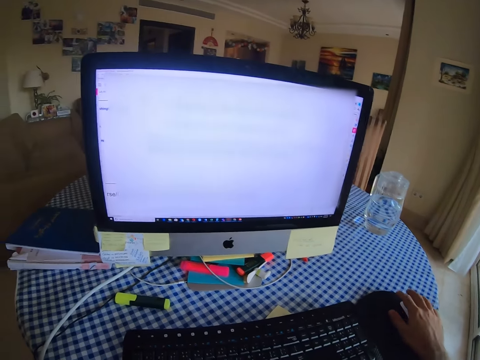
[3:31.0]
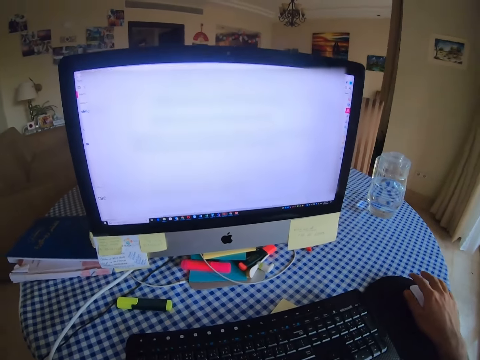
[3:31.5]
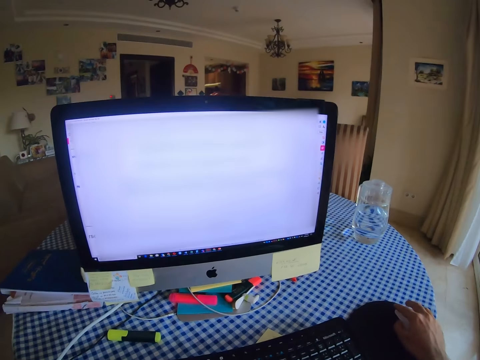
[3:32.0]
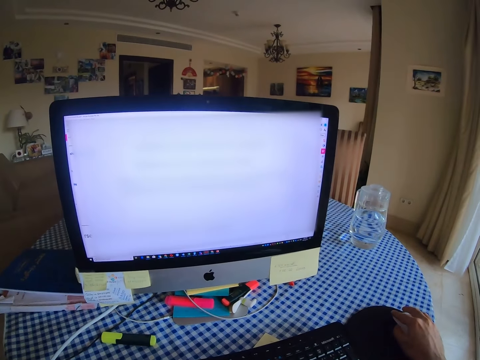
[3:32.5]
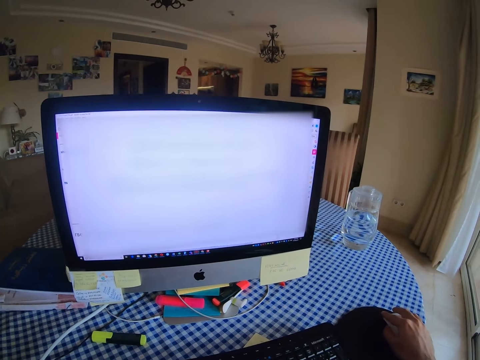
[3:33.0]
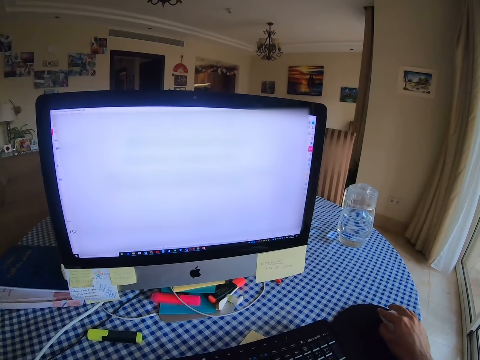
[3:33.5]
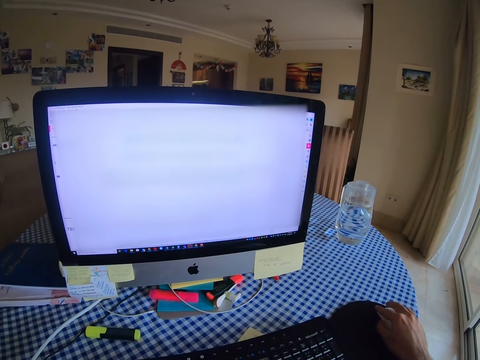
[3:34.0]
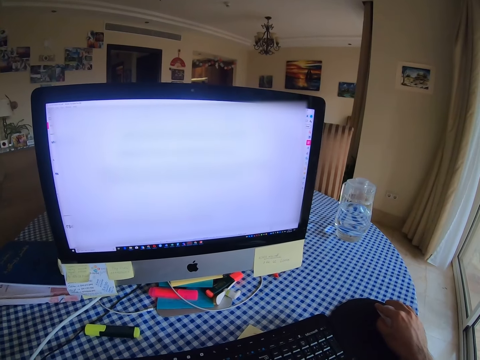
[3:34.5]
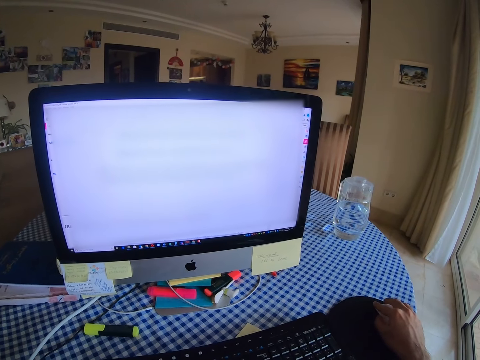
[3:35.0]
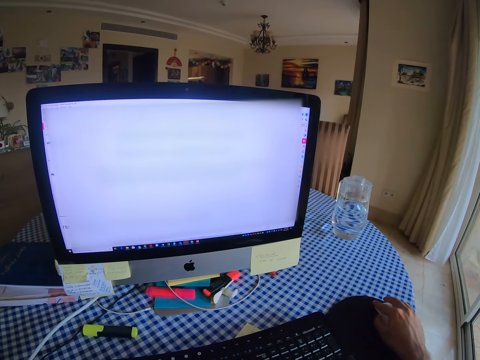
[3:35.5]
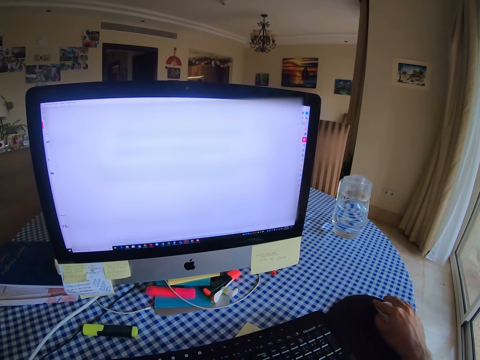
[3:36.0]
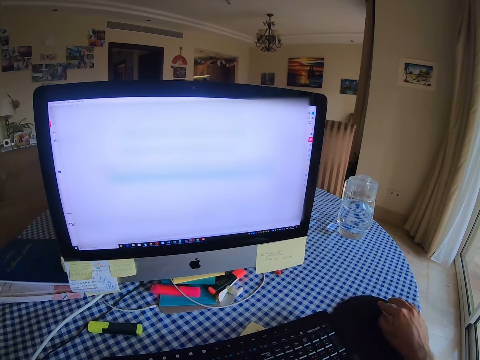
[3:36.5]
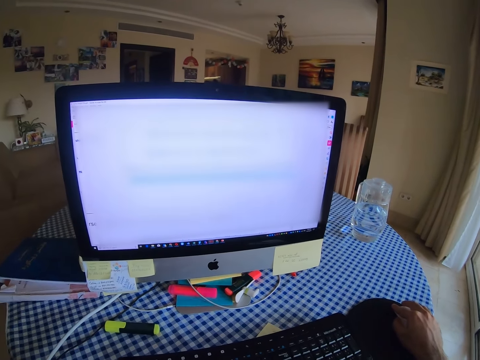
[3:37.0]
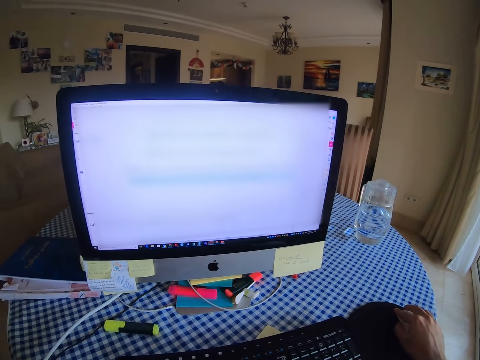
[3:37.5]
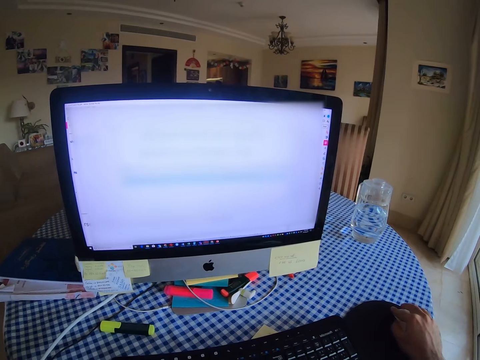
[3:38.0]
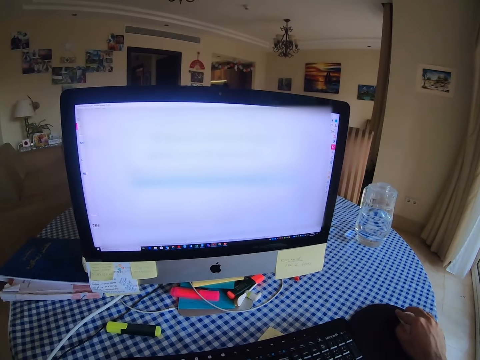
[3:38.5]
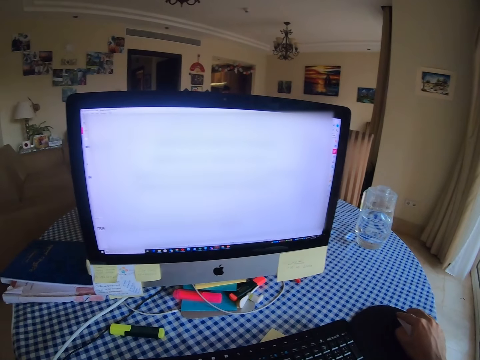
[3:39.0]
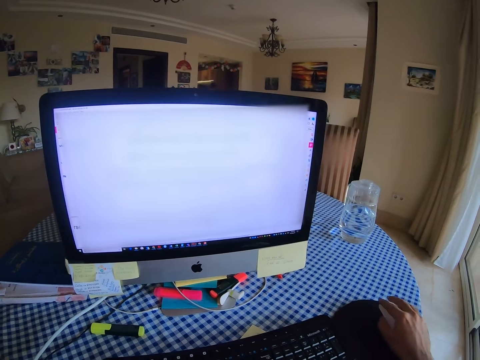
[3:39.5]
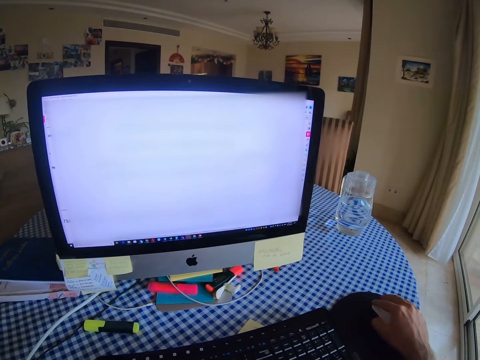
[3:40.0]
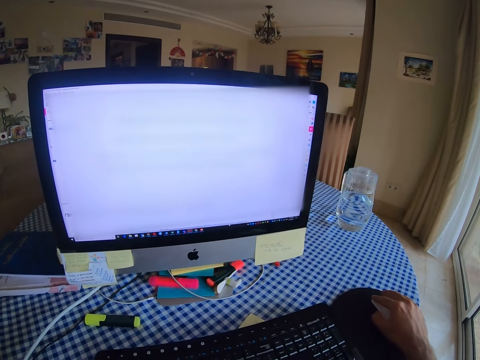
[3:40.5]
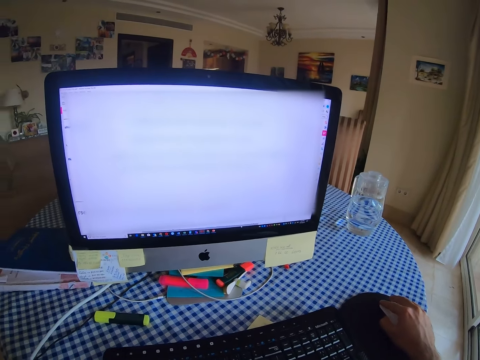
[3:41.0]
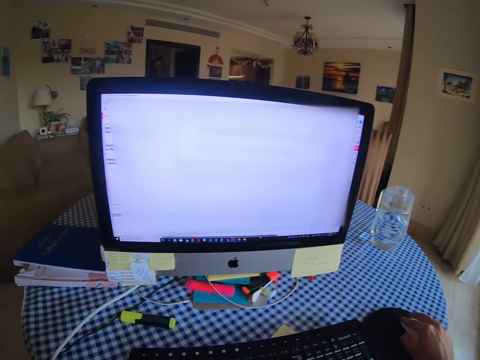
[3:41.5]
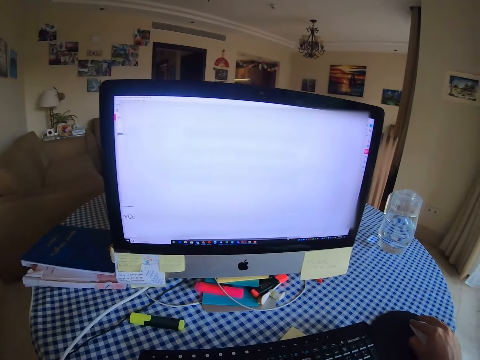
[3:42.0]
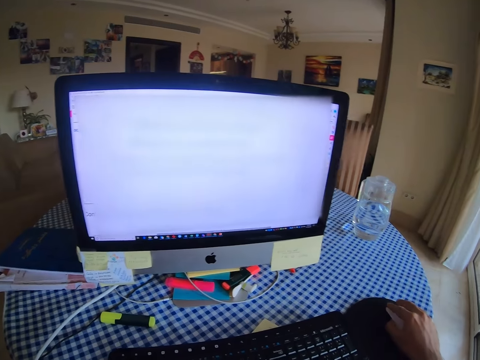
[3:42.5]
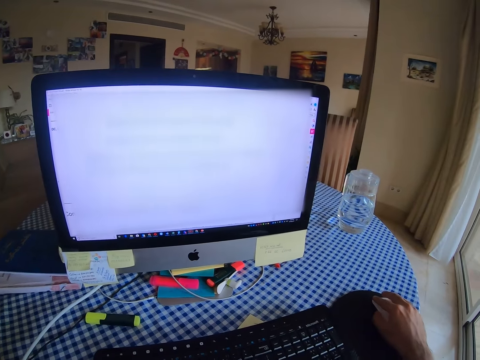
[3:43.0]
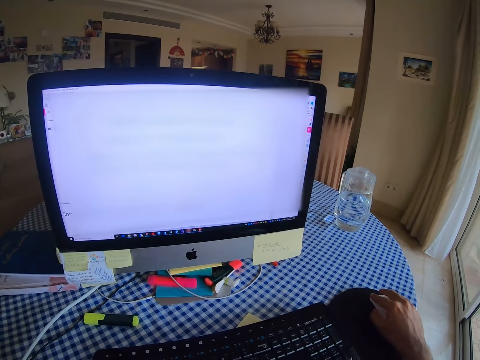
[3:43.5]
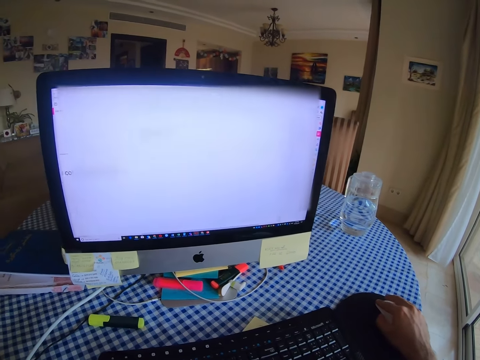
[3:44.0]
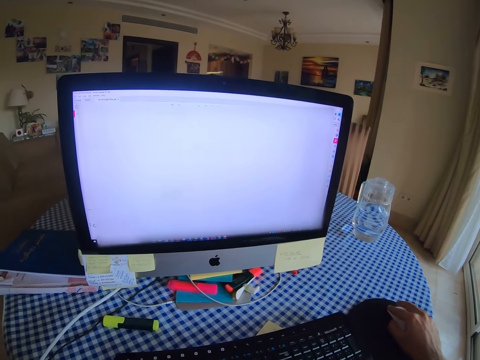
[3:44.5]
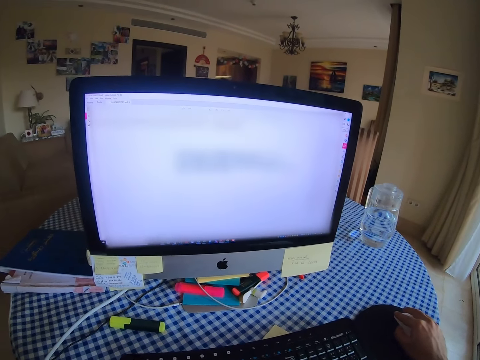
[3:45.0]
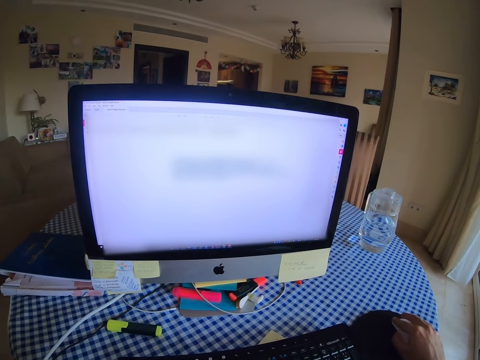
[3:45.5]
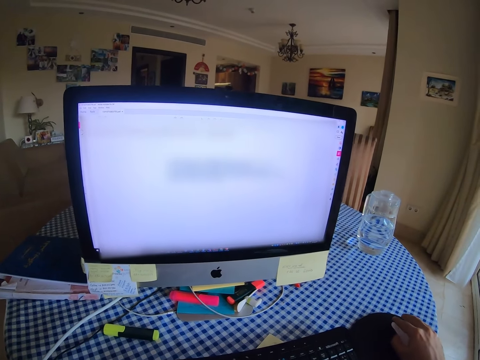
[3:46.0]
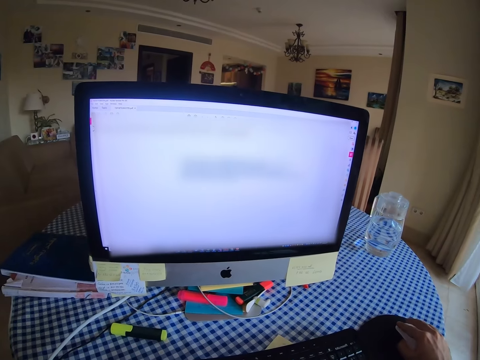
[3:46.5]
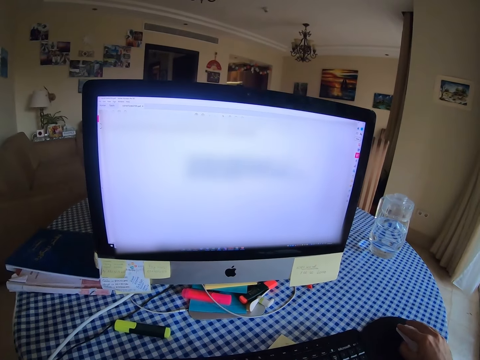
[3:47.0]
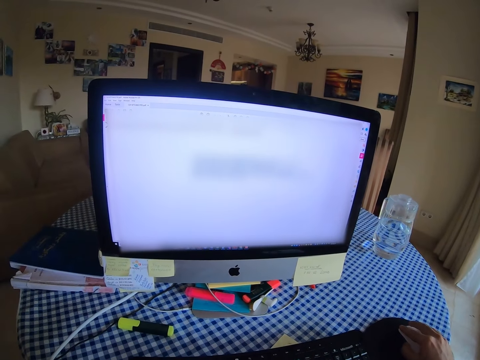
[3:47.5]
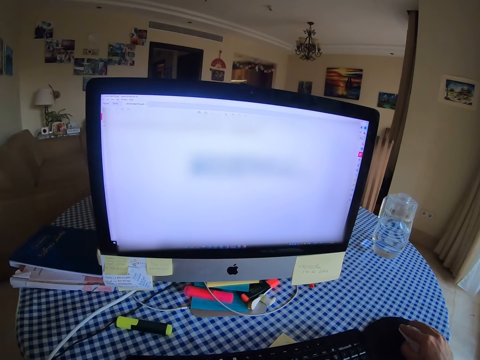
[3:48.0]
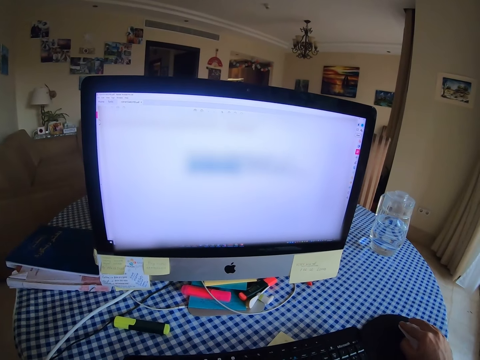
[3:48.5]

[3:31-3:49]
The camera wearer clicks a keyboard. They hold a mouse. They scroll the computer with the mouse. They scroll the computer with the mouse.

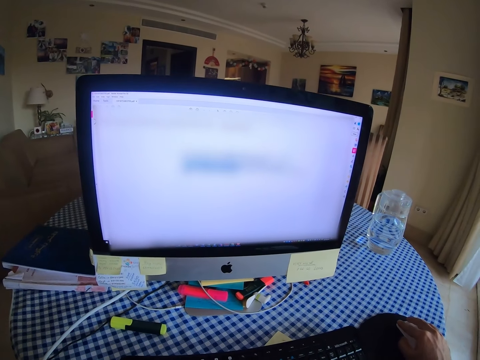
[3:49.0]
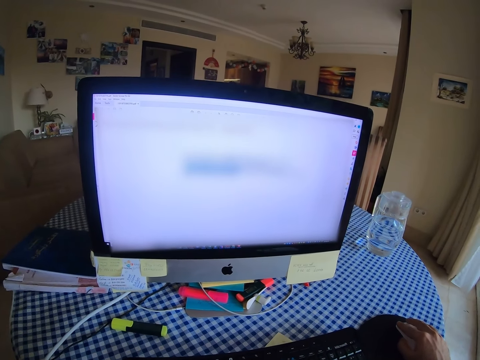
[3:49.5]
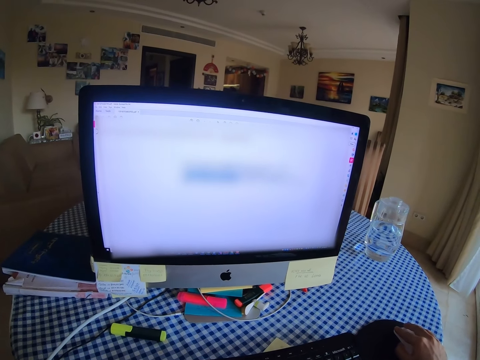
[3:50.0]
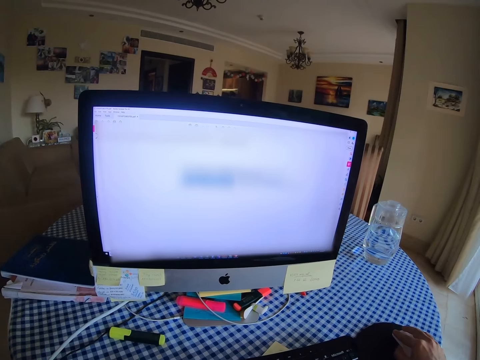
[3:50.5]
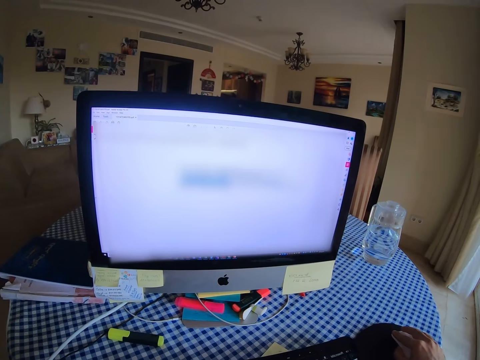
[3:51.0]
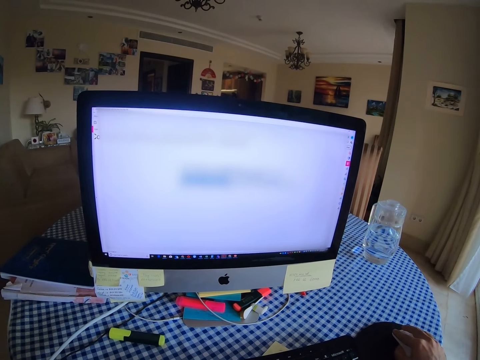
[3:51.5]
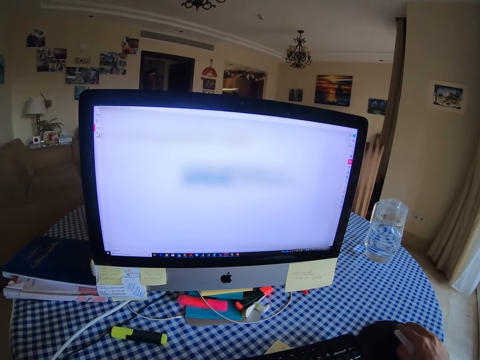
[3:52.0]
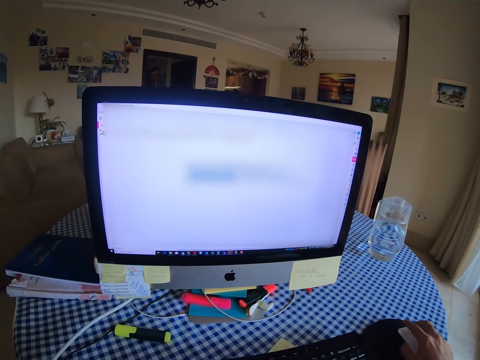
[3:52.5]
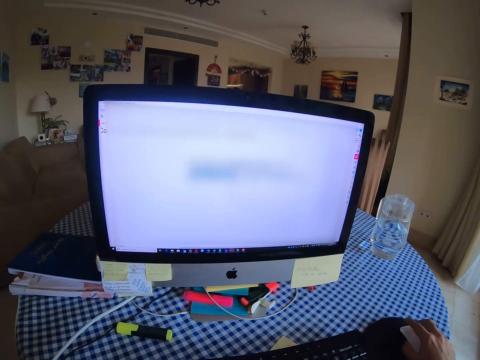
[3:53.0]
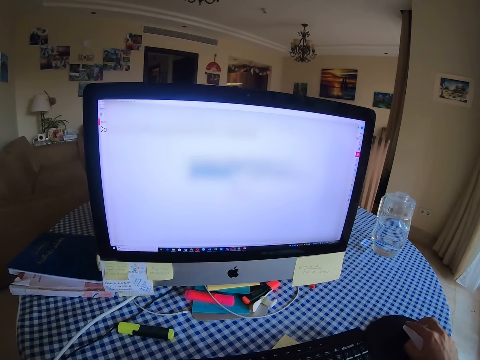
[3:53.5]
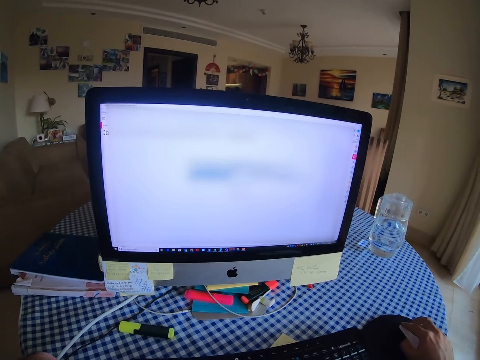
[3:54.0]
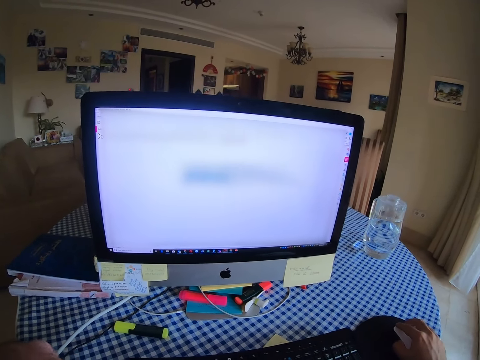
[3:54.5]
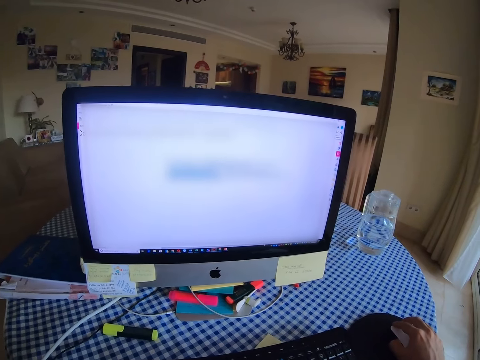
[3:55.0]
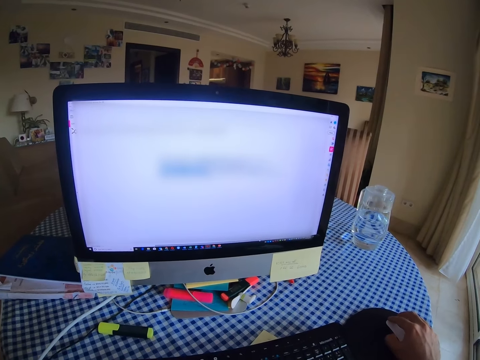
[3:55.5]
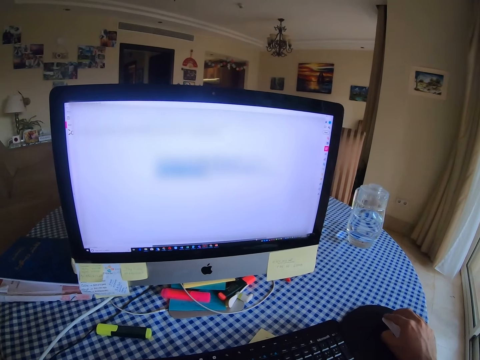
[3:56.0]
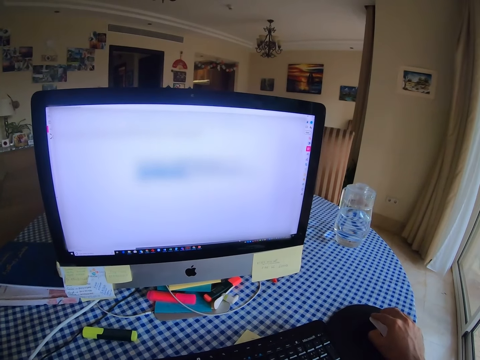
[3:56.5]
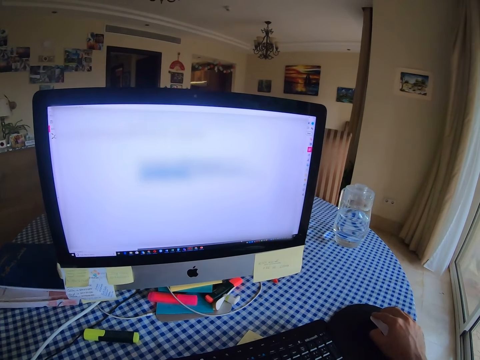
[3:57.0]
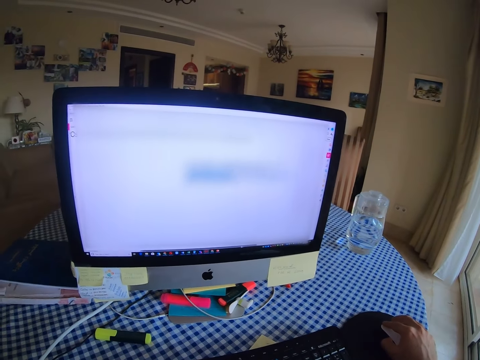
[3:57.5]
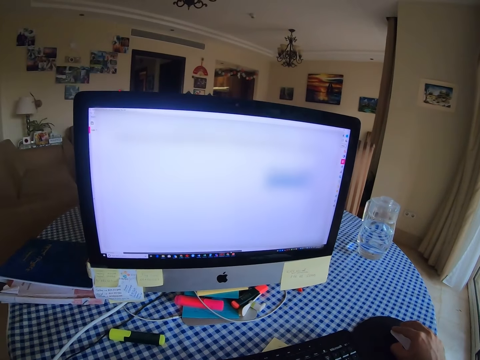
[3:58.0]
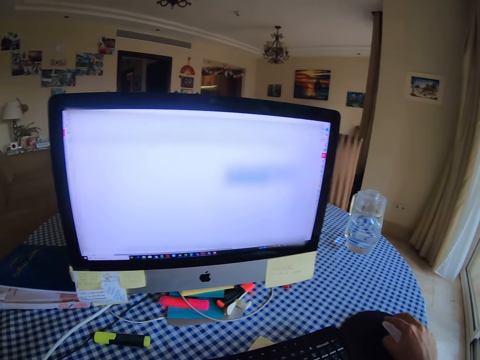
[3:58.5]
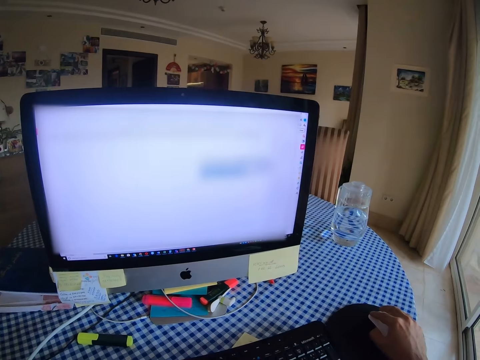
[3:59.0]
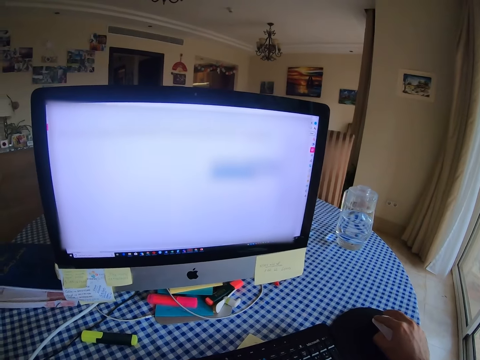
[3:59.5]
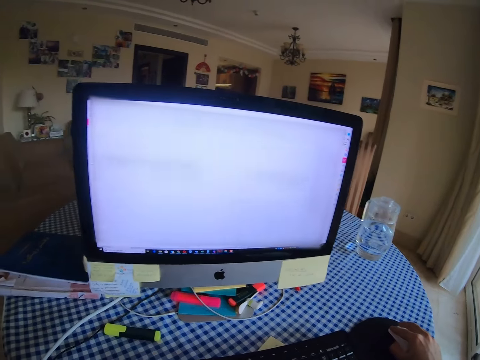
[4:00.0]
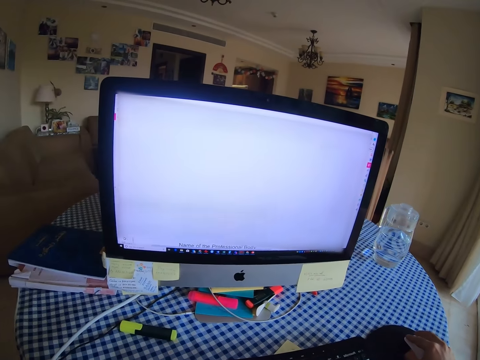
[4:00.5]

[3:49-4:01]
The camera wearer highlights words with a mouse.
